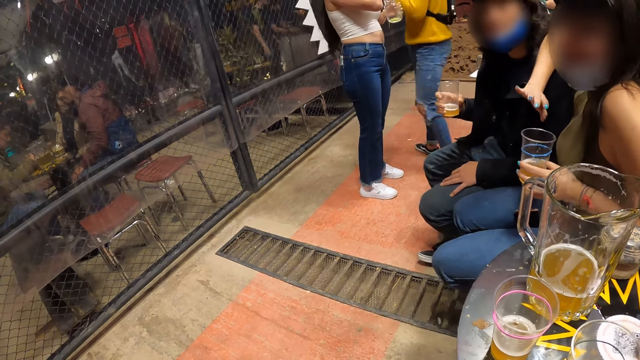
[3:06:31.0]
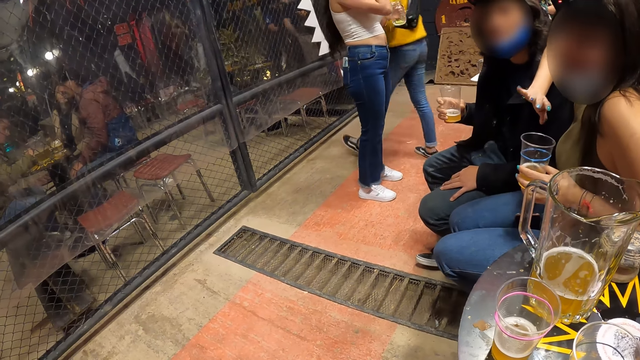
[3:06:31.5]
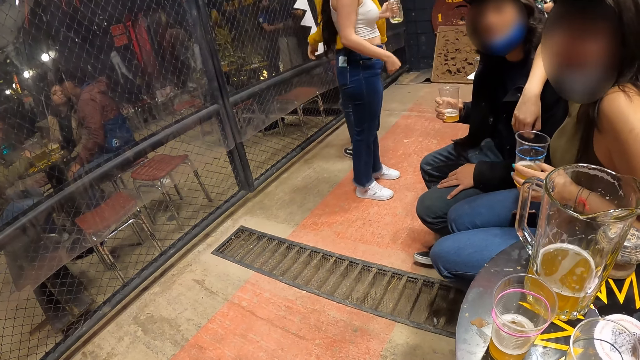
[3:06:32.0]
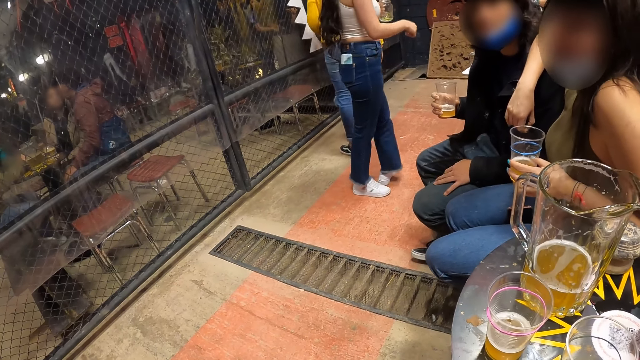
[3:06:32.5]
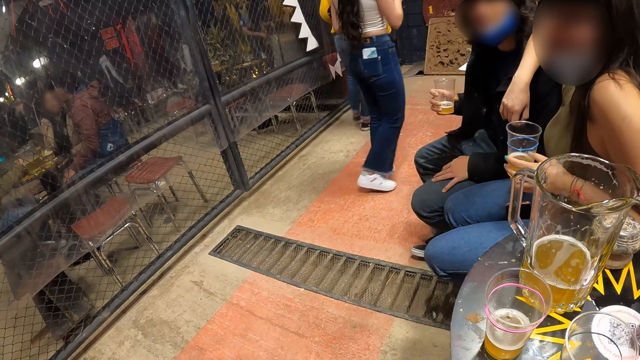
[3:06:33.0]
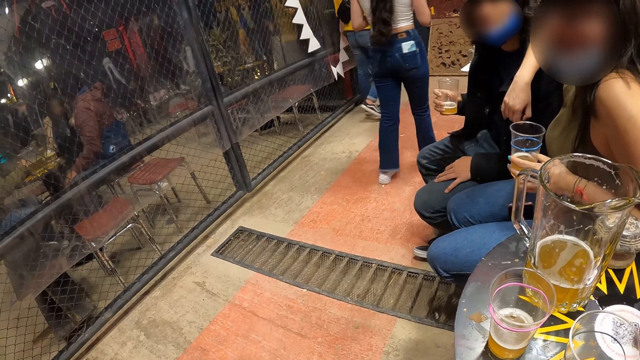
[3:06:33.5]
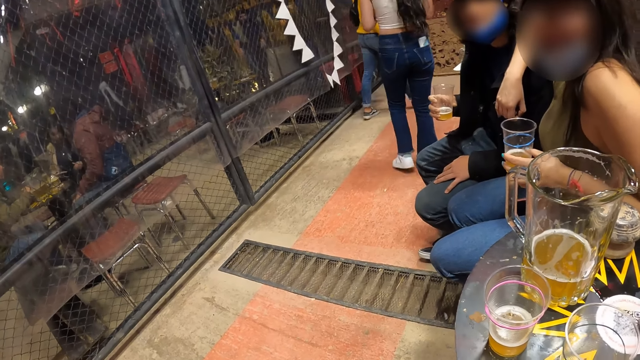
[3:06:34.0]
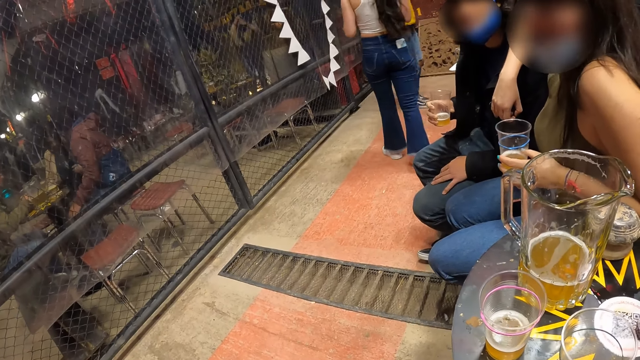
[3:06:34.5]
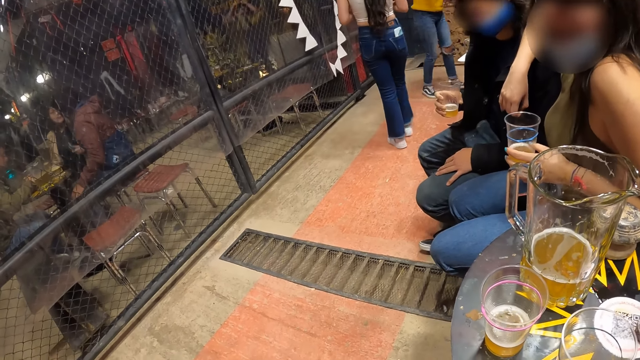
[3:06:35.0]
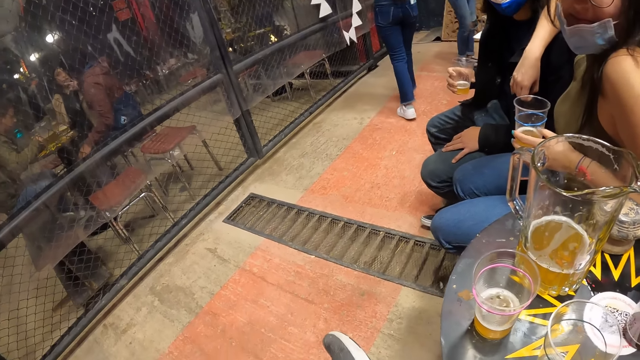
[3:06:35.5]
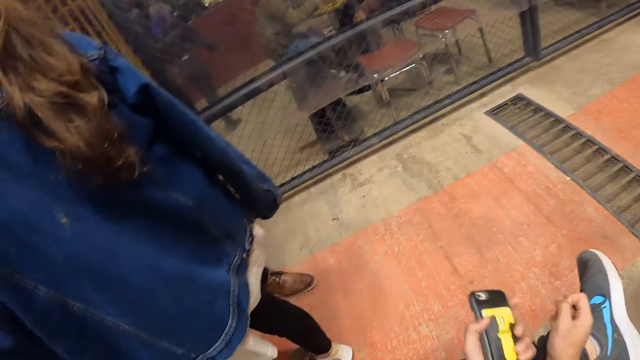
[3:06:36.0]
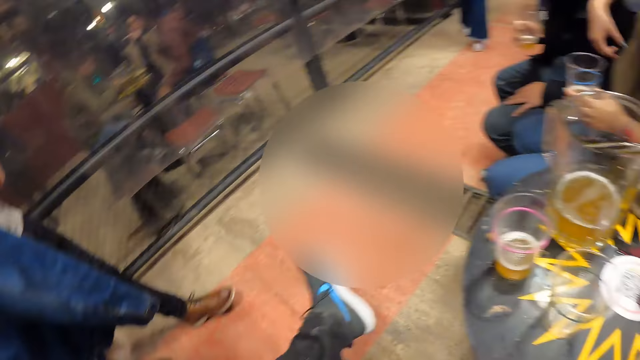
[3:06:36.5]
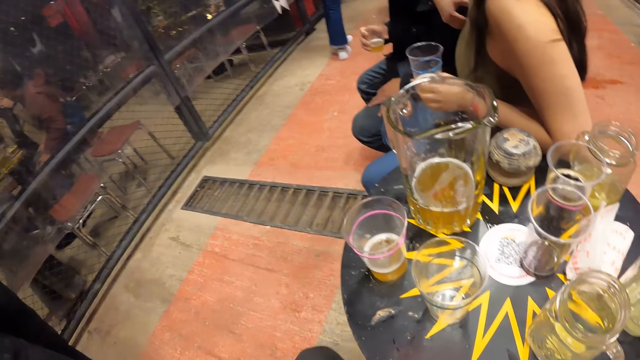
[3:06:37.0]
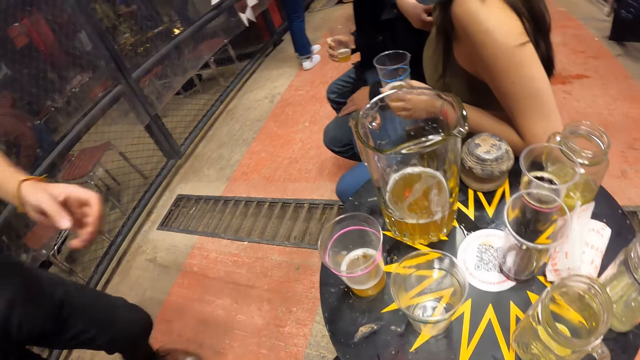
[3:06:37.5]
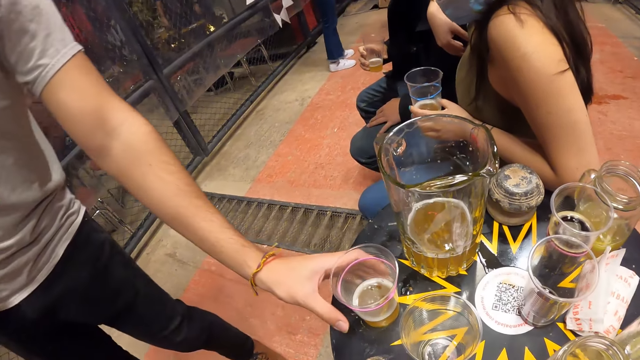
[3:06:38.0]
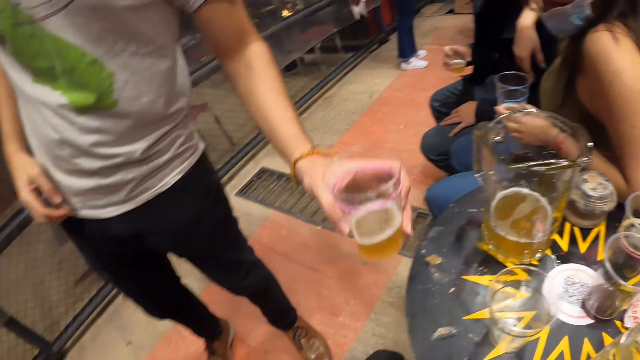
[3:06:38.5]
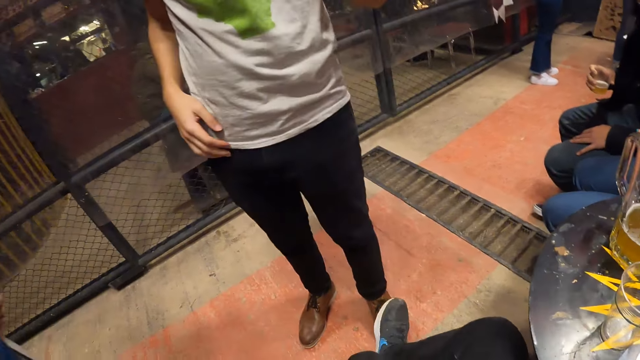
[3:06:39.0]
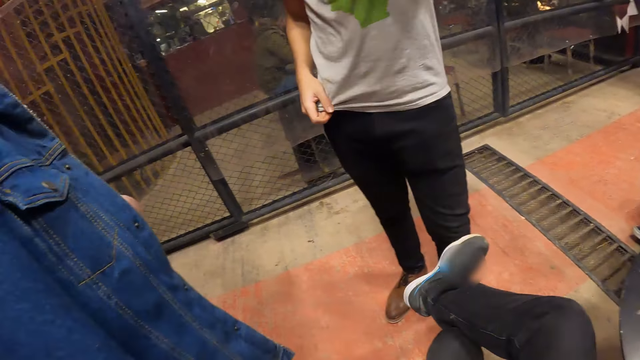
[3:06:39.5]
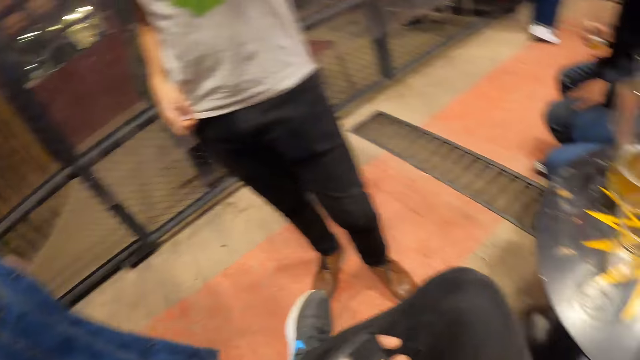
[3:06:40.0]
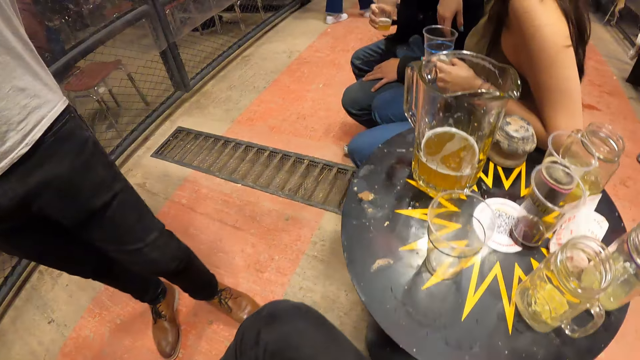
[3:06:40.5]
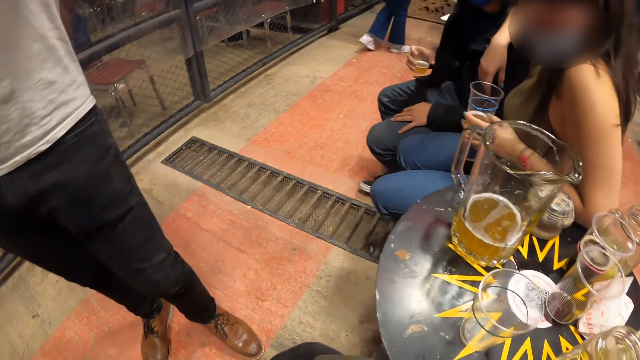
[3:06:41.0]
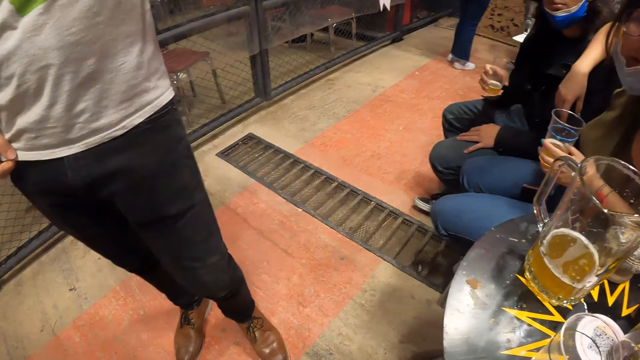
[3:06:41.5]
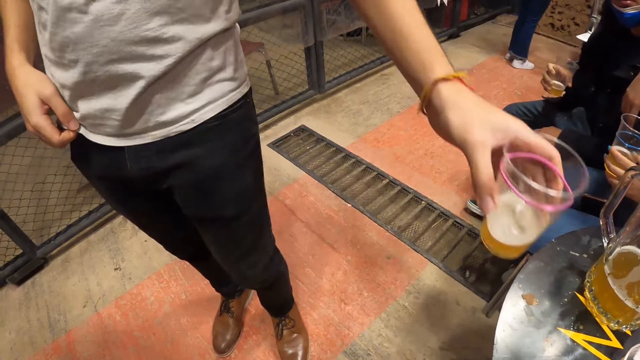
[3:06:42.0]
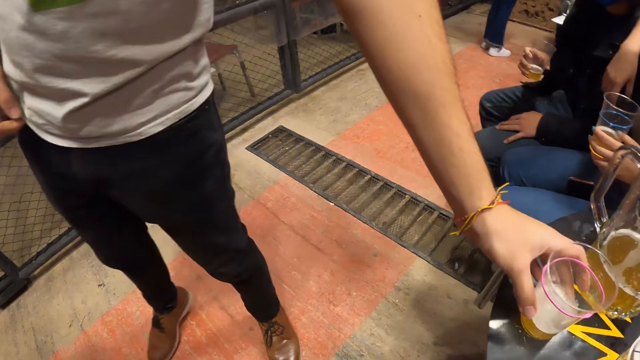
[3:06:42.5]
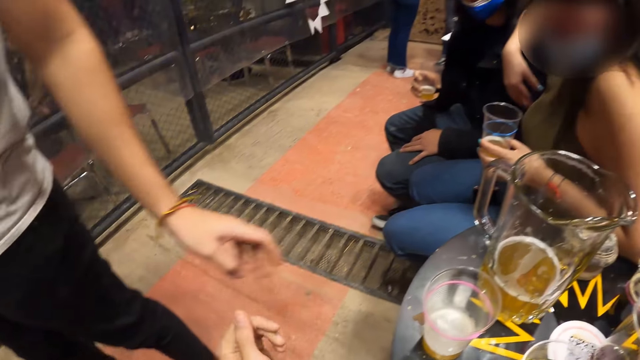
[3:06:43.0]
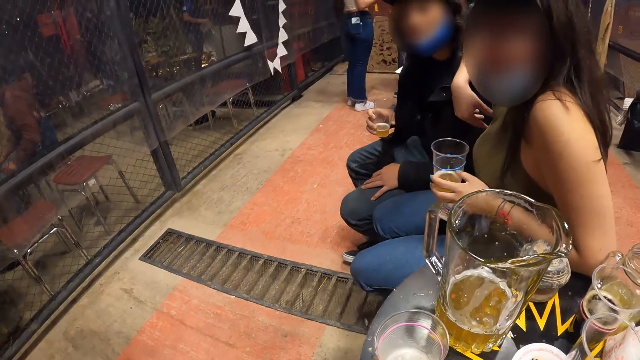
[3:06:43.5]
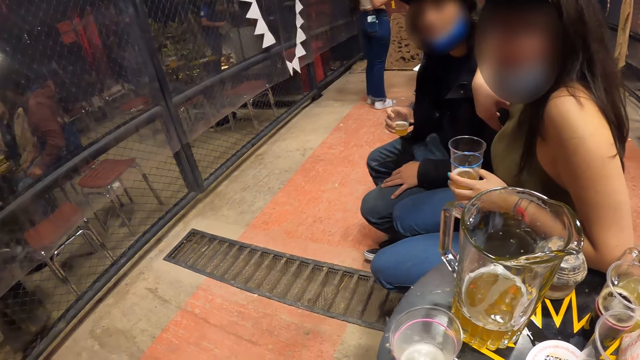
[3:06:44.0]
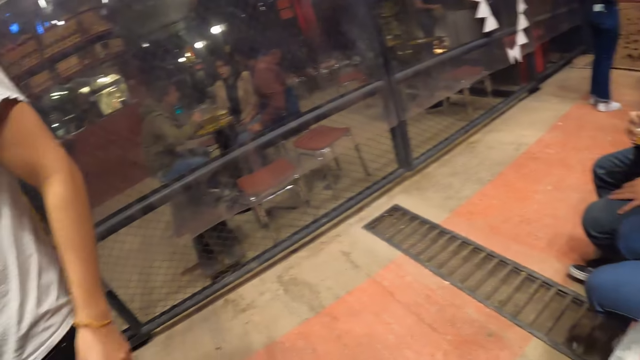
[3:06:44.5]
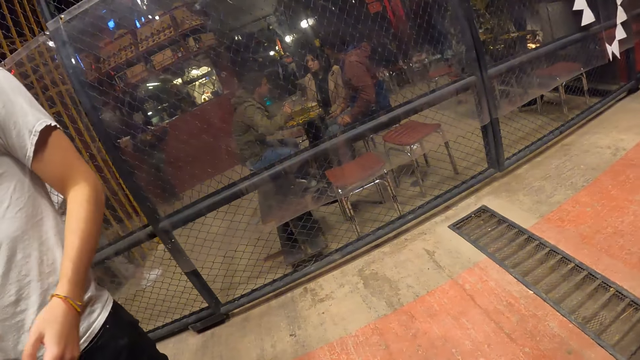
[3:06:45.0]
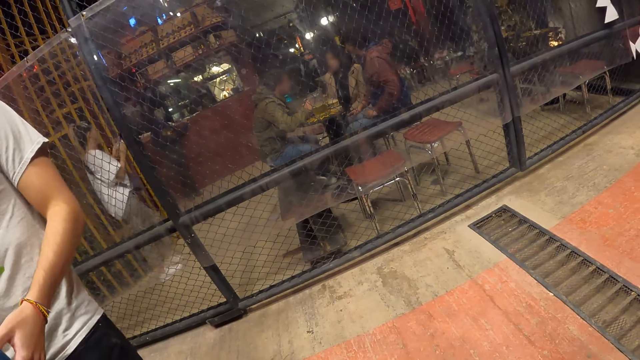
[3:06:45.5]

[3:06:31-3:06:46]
The camera wearer holds the cellphone in his left hand. He drops his left leg on the ground. A man picks up a cup on a table with his left hand. The camera wearer places his right leg on his left thigh. He passes the cellphone in his left hand to his right hand. The man drops the cup in his left hand on the table. The camera wearer looks around.

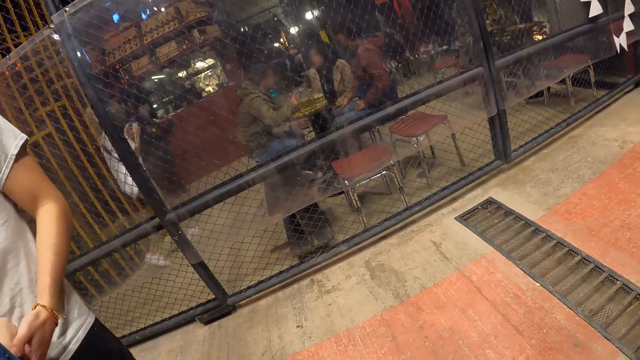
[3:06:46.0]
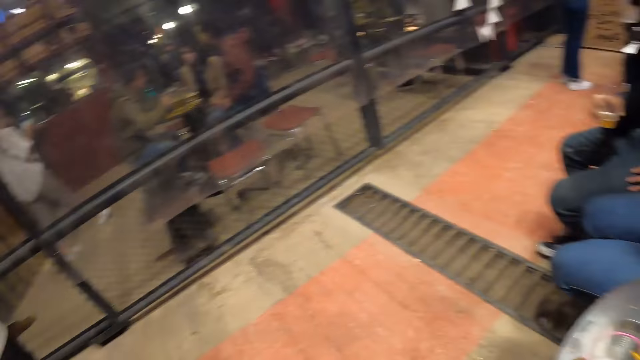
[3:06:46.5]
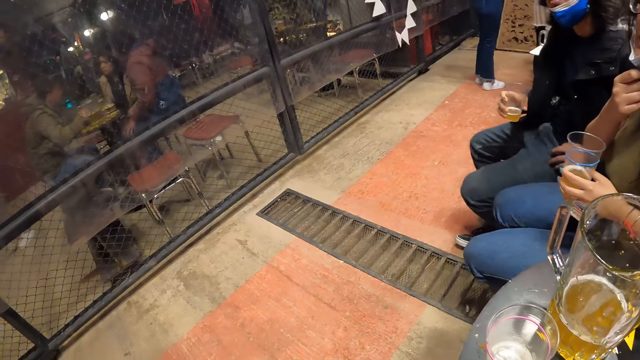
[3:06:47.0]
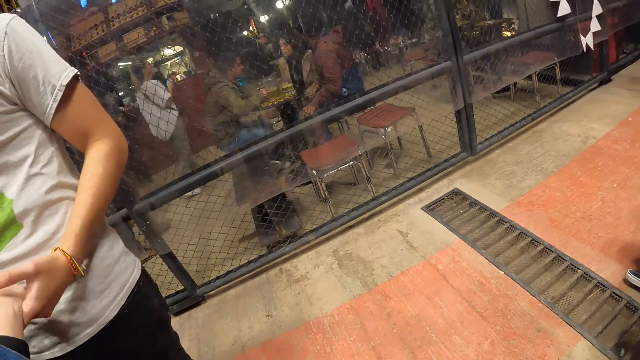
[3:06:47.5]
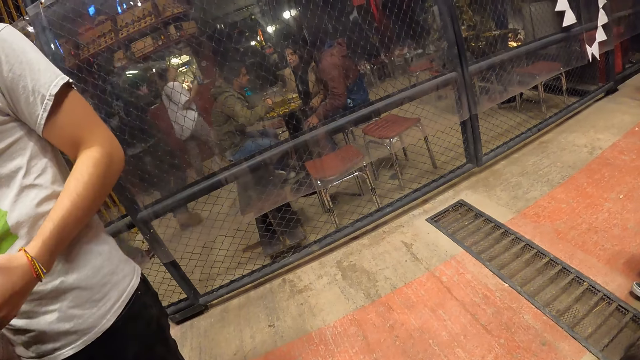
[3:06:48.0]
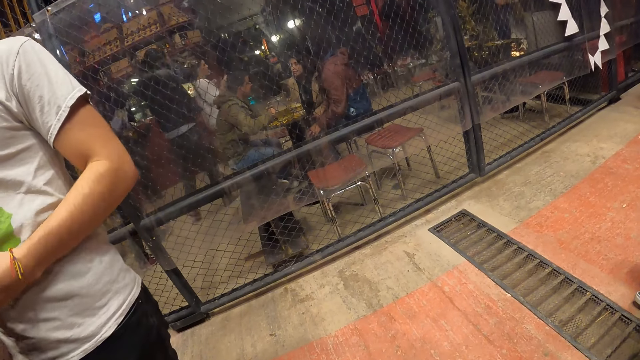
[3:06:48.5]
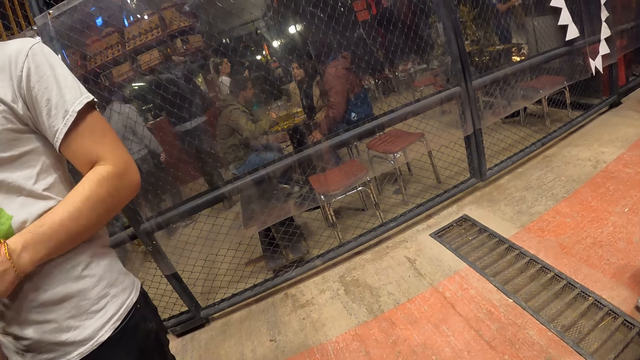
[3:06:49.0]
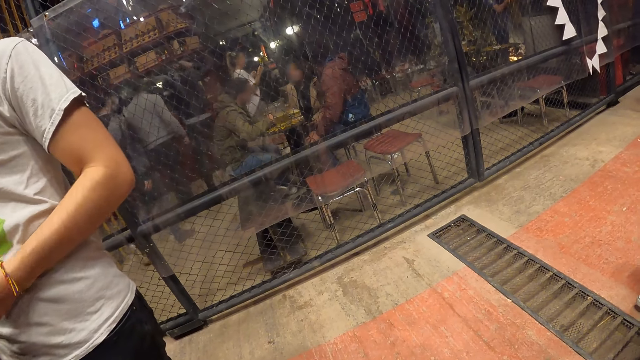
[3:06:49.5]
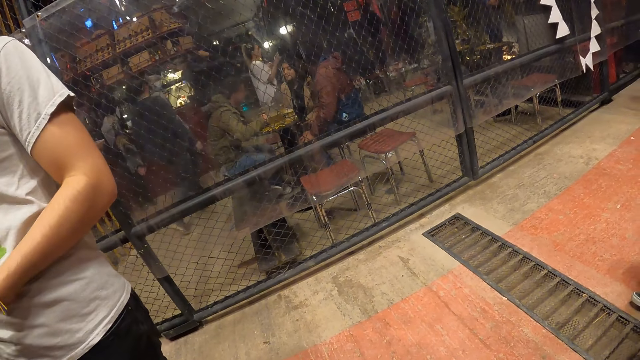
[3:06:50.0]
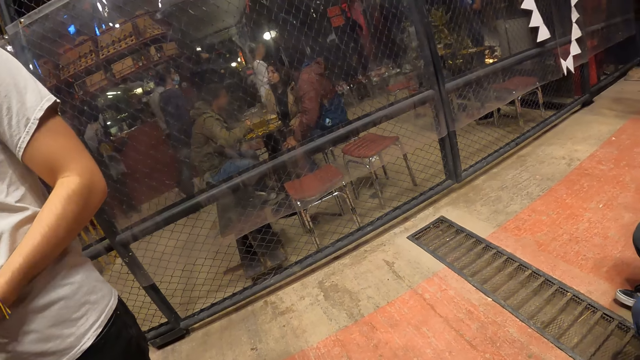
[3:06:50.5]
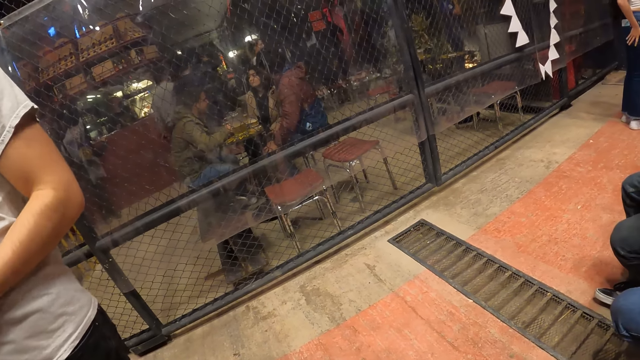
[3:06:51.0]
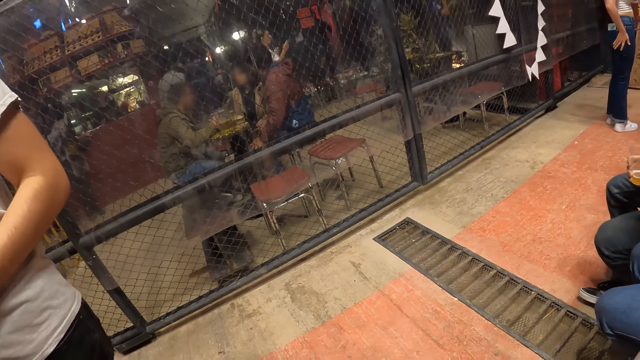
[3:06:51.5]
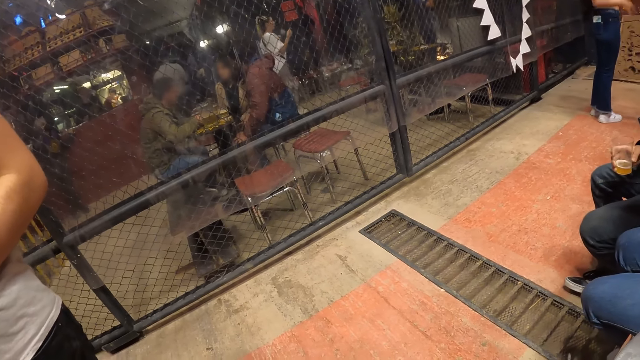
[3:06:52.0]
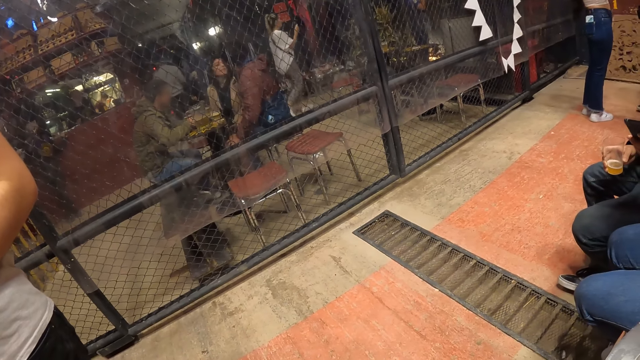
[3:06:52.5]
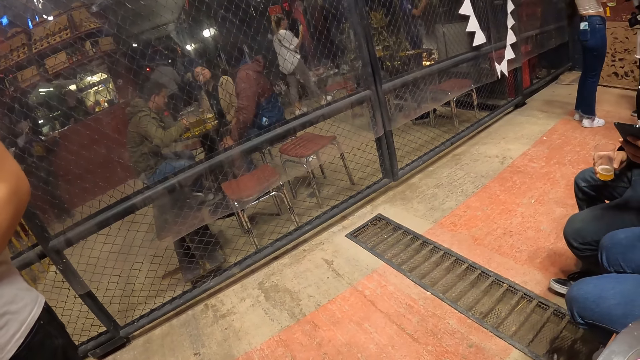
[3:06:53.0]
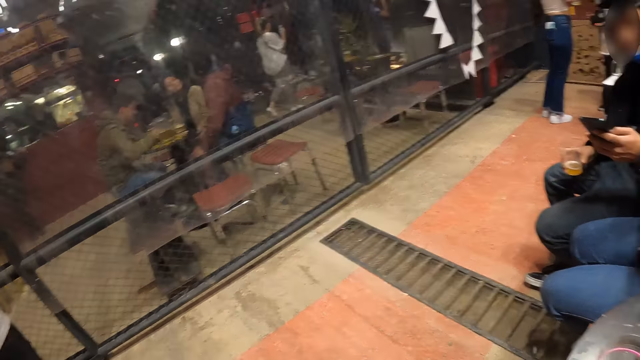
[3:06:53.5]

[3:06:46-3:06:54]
A man holds the right hand of a woman with his left hand. Another man brings out the cellphone from his pocket with his left hand. The other man operates the cellphone in his left hand.
